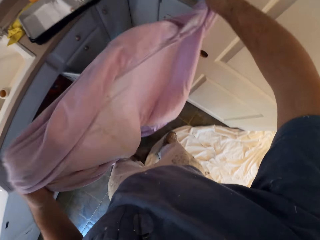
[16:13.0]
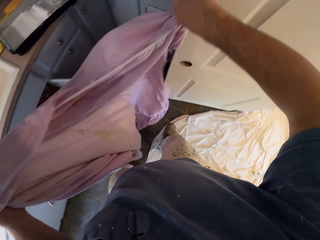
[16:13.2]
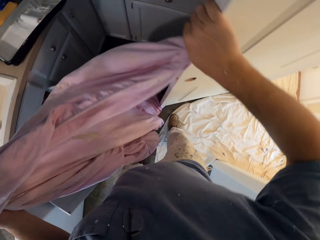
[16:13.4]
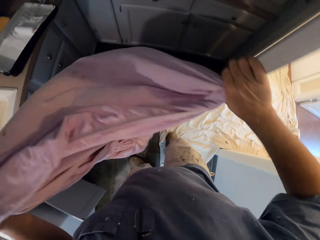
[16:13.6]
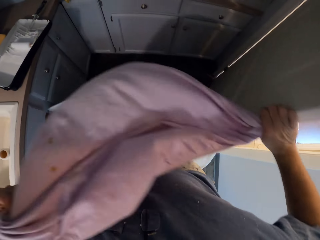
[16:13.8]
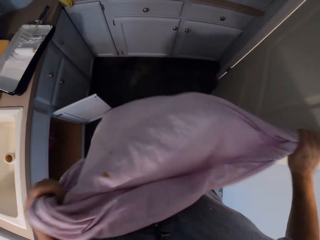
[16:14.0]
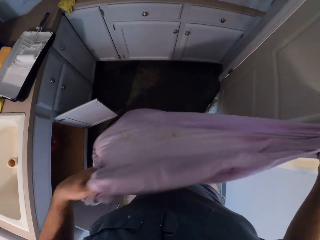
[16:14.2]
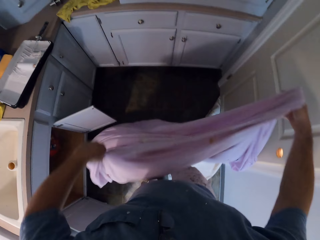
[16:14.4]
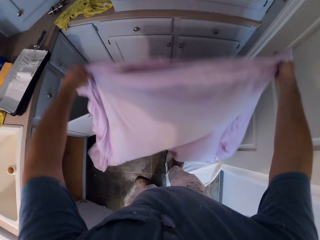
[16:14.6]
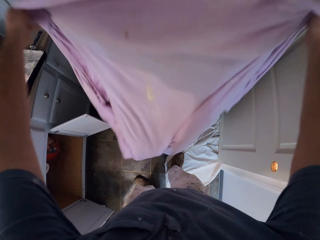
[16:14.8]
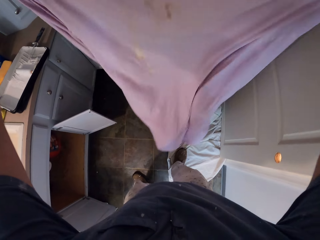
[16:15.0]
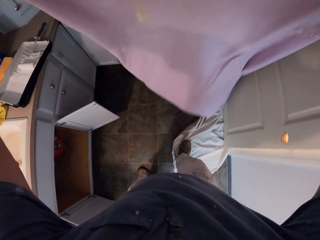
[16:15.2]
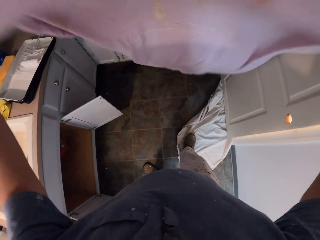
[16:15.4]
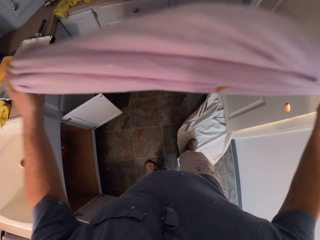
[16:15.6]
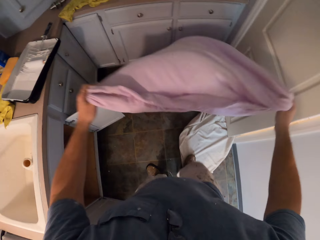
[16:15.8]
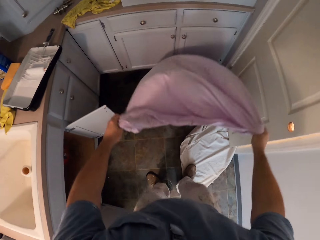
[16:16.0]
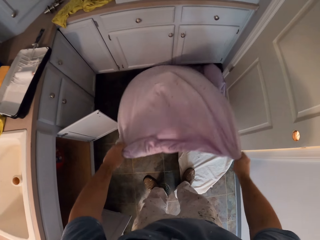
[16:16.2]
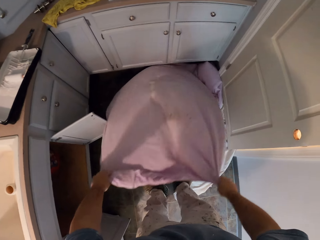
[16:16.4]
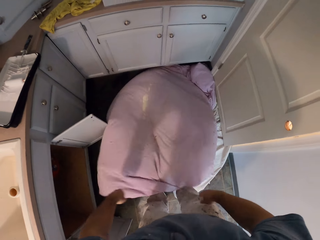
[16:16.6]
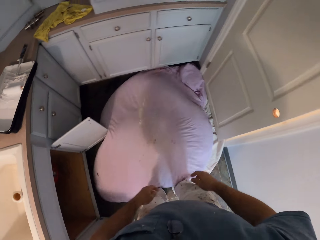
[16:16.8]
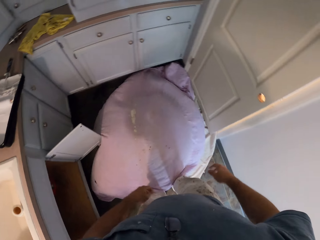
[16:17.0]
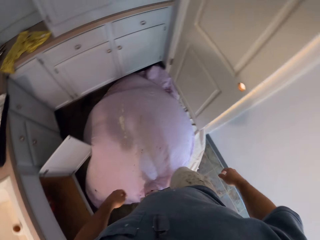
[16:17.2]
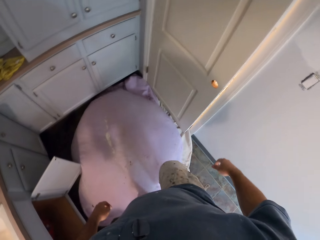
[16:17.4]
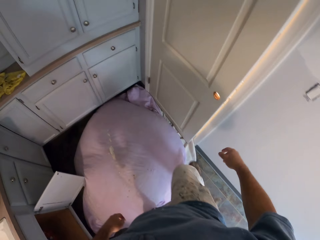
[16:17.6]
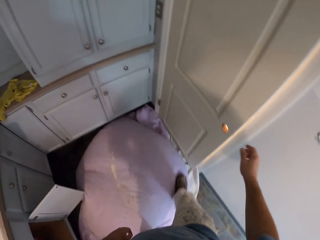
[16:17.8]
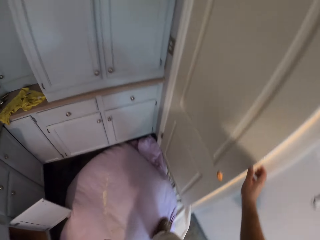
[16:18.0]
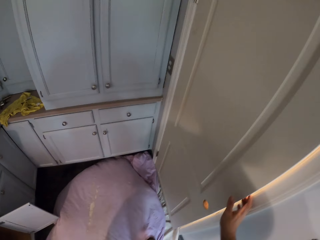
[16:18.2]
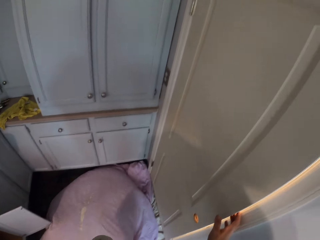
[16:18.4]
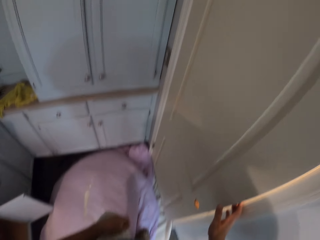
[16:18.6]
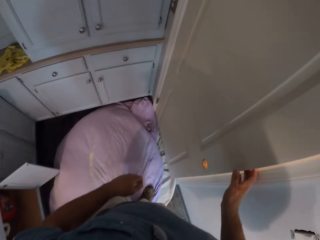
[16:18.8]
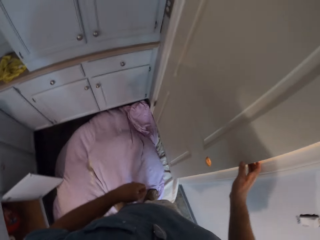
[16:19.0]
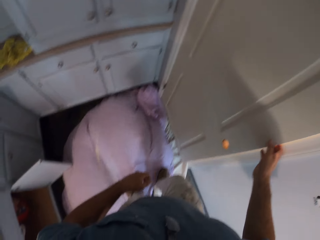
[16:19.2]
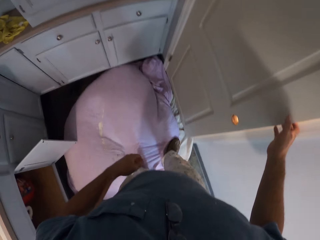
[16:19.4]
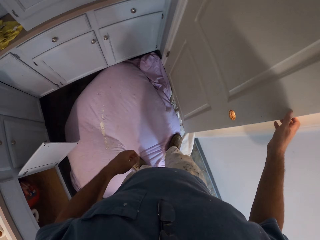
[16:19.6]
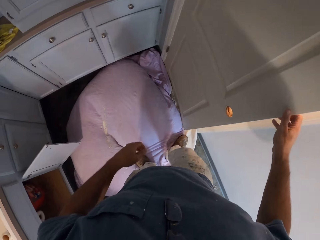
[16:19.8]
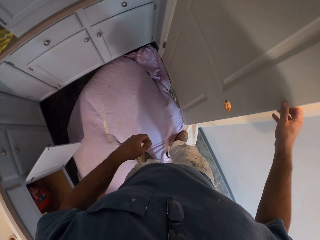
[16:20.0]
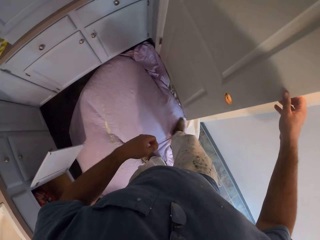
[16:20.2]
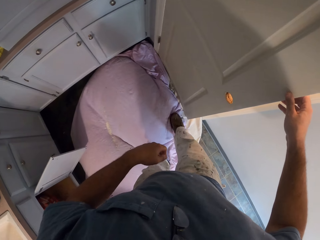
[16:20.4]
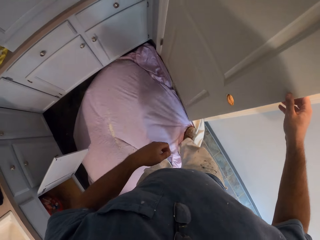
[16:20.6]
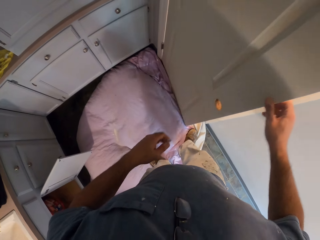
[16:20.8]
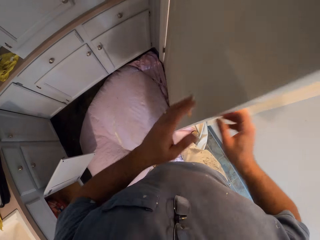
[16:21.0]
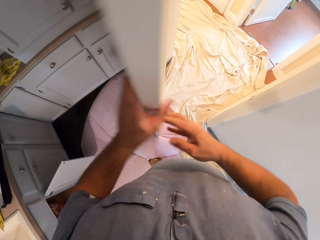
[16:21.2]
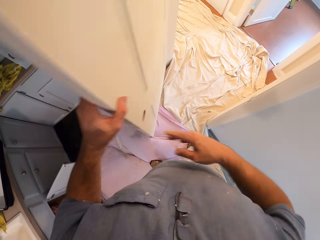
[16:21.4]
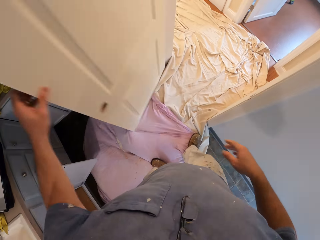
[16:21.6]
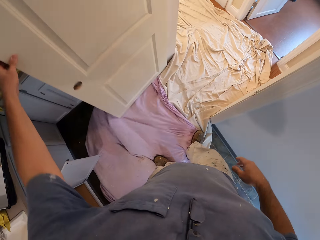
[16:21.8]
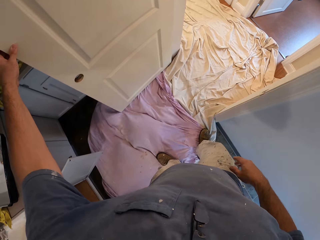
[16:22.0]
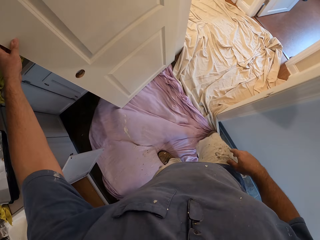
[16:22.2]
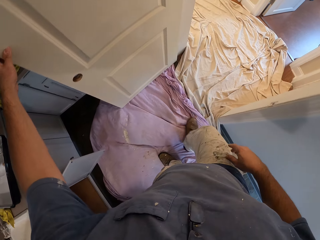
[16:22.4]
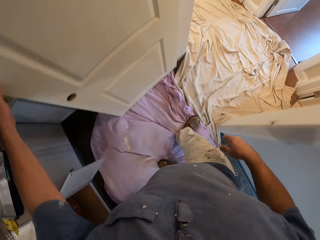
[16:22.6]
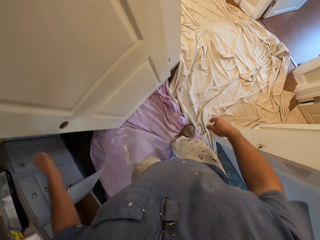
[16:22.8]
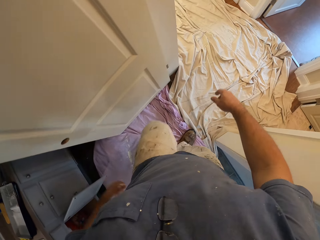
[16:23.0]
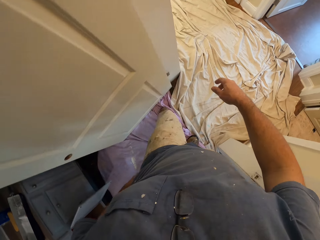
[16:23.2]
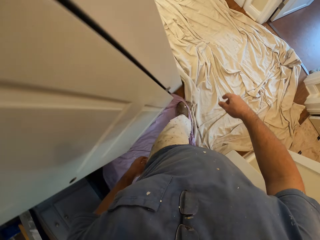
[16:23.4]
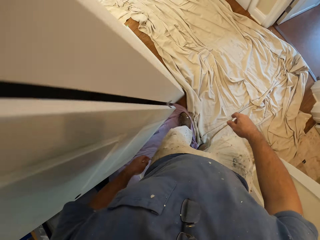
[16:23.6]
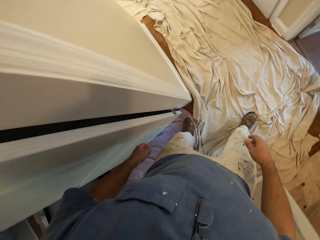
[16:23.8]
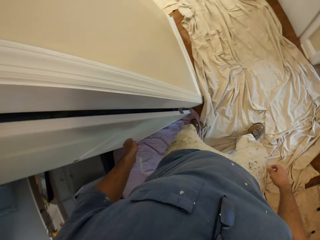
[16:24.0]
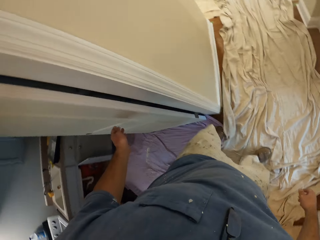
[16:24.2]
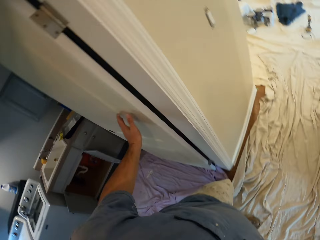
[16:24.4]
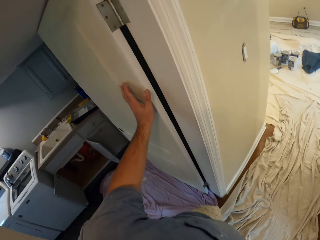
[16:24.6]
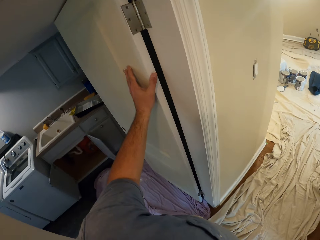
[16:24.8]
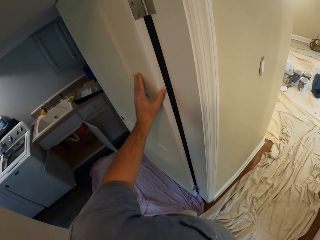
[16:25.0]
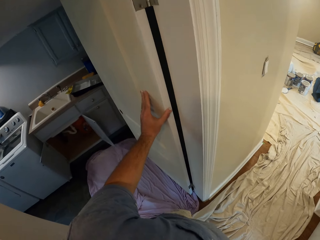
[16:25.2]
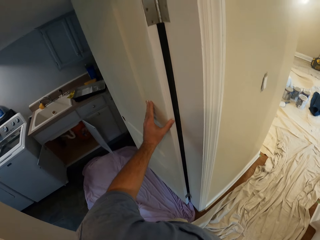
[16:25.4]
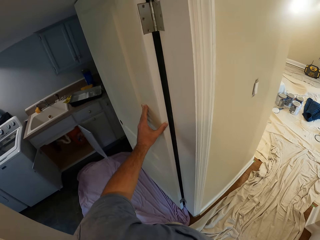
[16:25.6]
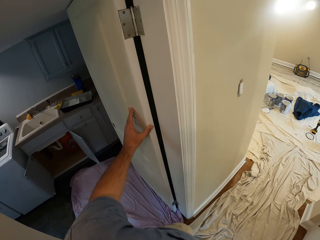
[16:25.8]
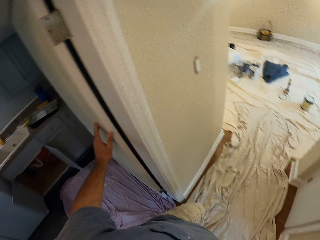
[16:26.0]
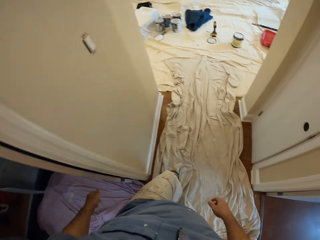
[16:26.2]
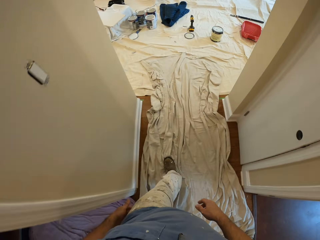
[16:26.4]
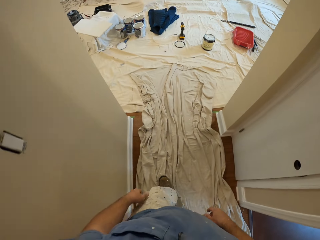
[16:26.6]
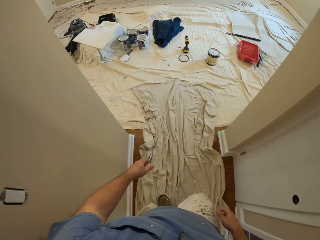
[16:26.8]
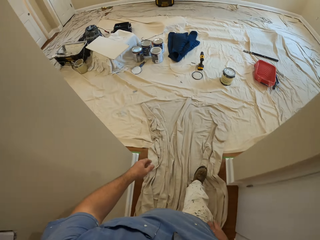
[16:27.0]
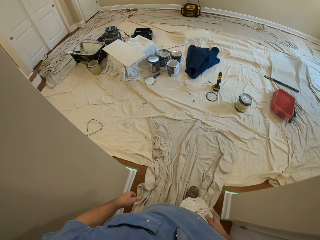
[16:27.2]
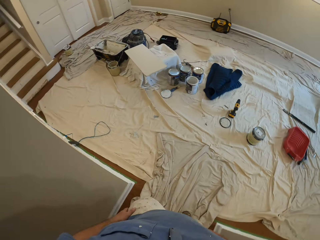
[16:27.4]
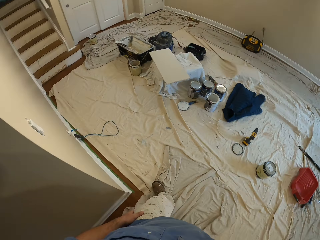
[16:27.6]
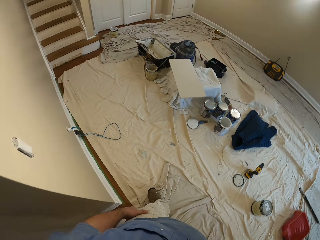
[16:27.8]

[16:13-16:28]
The camera wearer adjusts the kitchen door with his right hand. He spreads the cloth on the floor. He steps on the cloth. He places his right hand on the kitchen door. He moves his legs on the purple cloth on the floor. He opens the kitchen door with his right hand. He walks towards a paint container in the former room. He rubs his left hand on the kitchen door. He walks around.

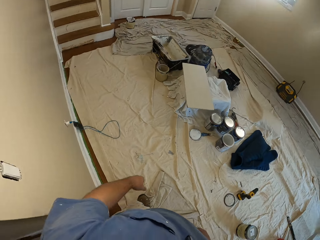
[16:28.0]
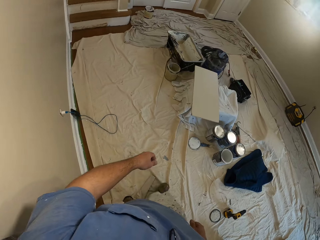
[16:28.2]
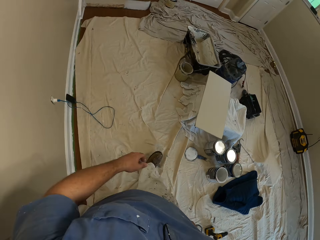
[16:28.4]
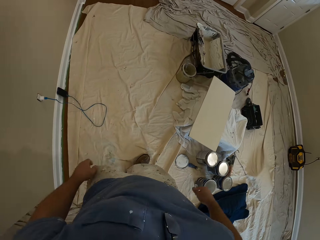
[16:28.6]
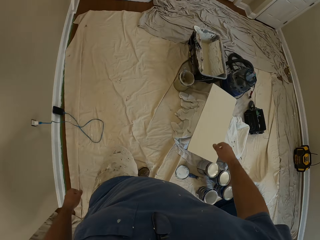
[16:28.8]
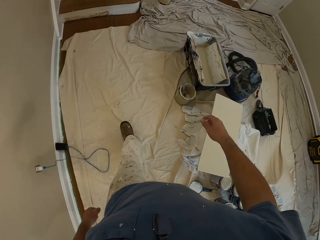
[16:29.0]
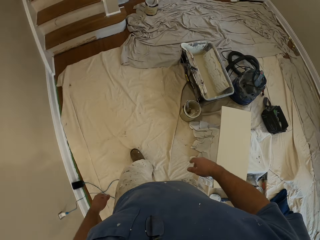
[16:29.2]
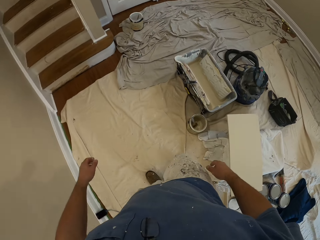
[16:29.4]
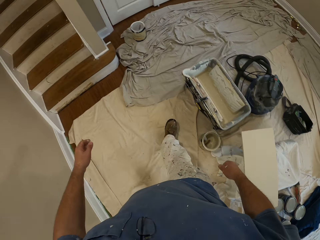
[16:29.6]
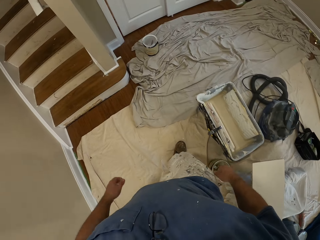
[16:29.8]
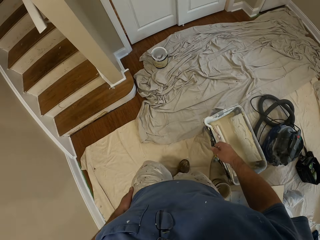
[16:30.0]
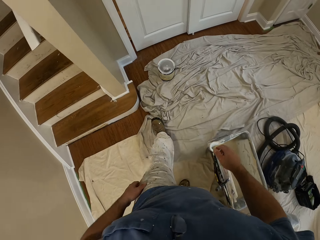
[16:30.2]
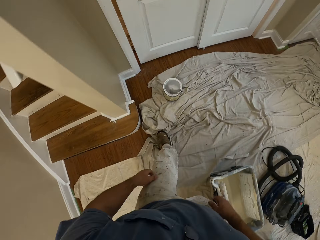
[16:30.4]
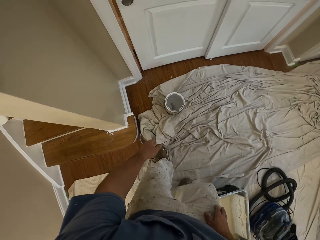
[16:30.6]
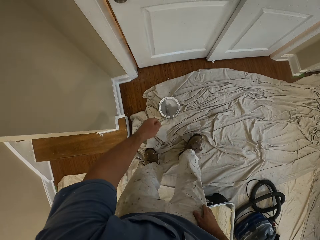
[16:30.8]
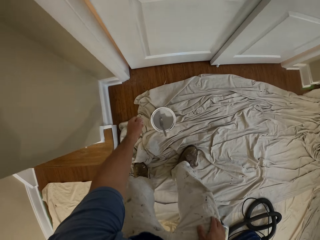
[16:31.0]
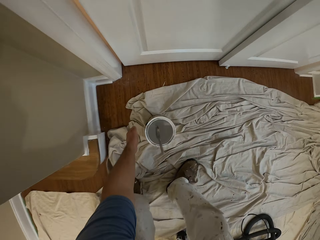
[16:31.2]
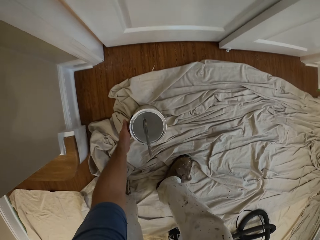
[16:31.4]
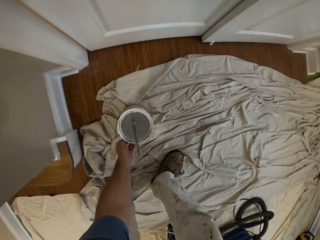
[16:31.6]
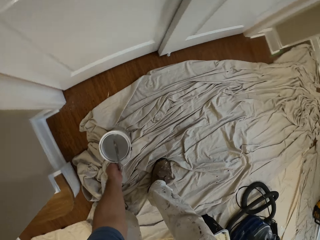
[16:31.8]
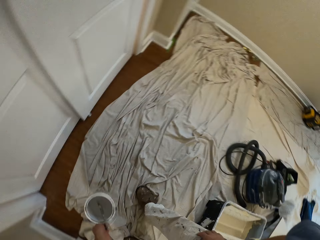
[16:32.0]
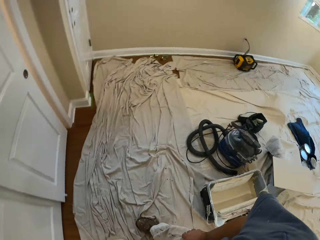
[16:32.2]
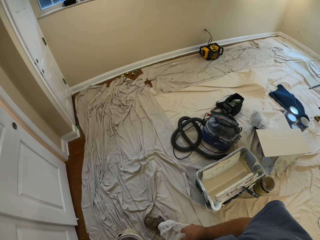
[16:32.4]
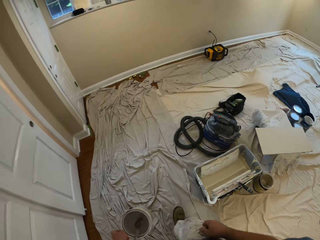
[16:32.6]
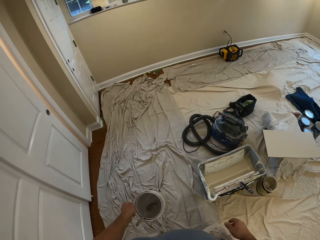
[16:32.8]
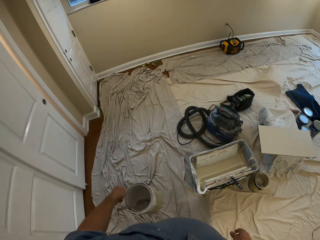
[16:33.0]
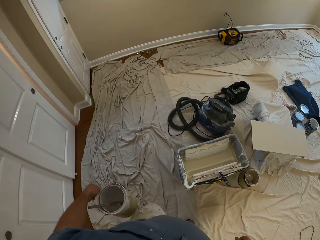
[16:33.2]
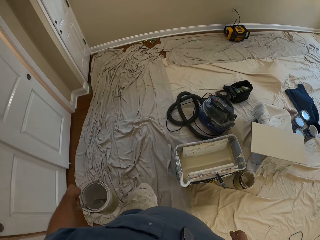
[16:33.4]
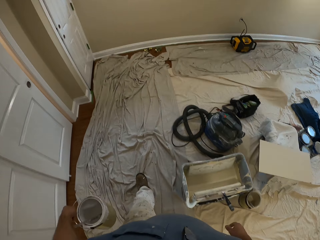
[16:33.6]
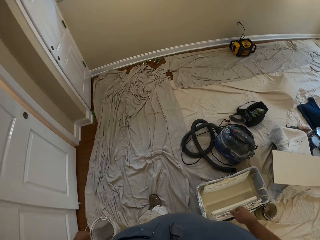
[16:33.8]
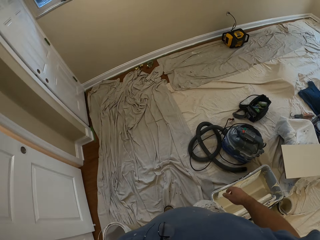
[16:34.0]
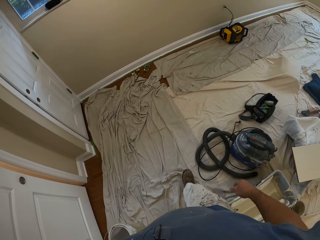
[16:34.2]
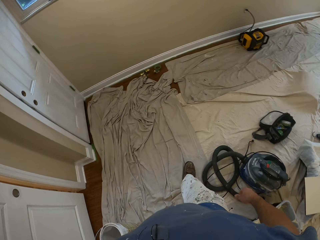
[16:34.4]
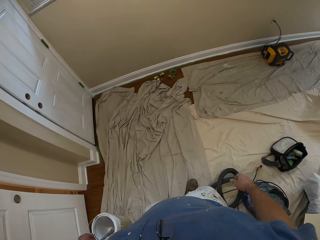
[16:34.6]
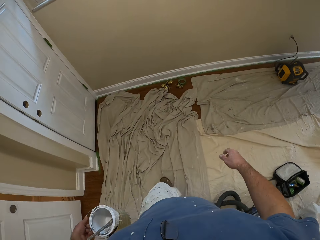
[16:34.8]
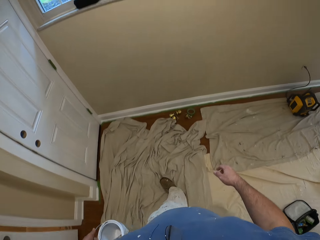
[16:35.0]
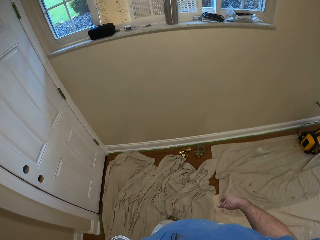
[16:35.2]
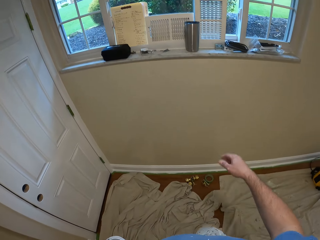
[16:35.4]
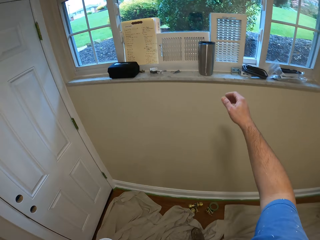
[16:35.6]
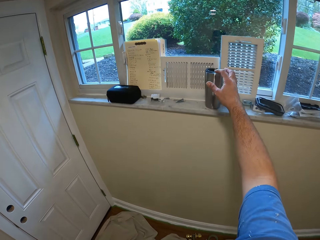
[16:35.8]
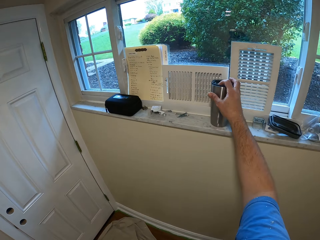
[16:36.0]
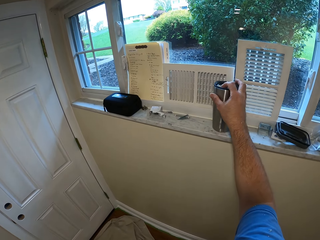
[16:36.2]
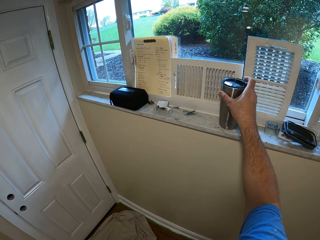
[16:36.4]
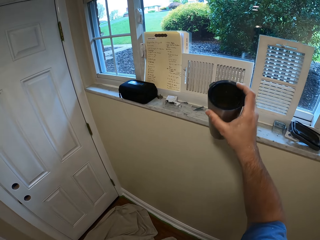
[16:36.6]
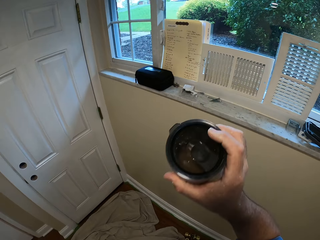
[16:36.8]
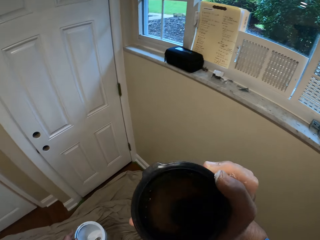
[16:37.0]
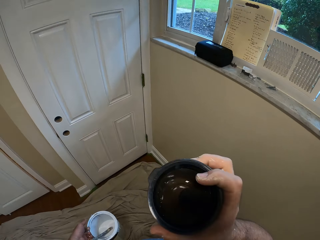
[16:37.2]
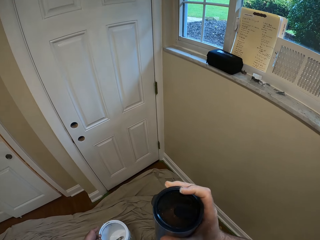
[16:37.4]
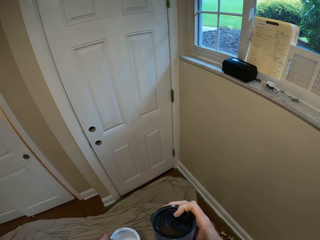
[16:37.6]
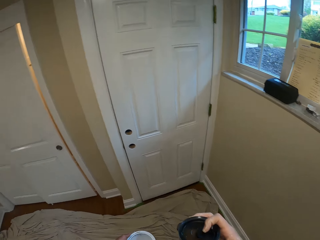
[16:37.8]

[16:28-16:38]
The camera wearer carries a paint container from the floor with his left hand. He picks up the paint container from the ground. He walks towards a window. He picks a flask or travel mug from the window with his right hand.
